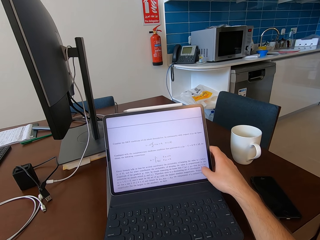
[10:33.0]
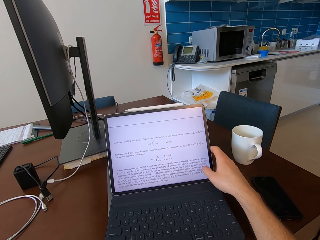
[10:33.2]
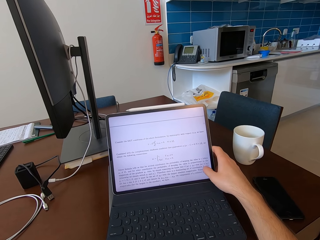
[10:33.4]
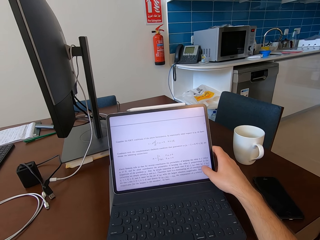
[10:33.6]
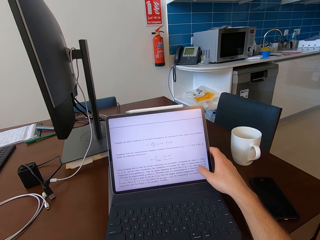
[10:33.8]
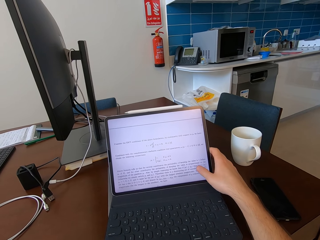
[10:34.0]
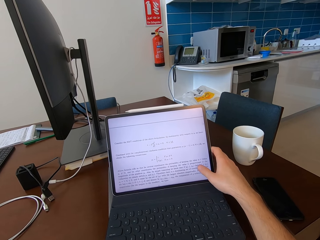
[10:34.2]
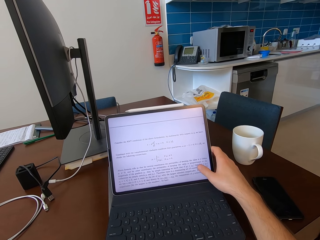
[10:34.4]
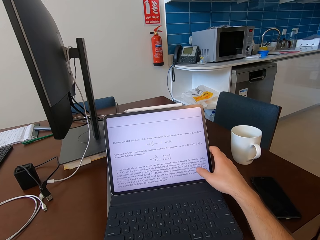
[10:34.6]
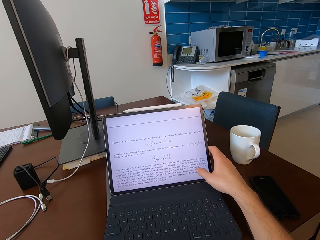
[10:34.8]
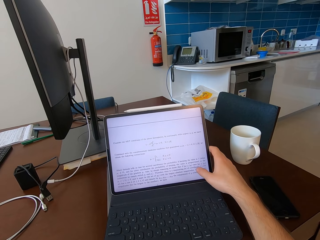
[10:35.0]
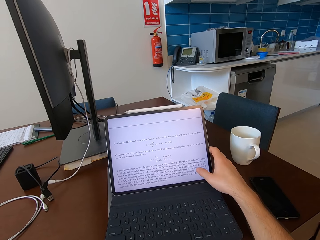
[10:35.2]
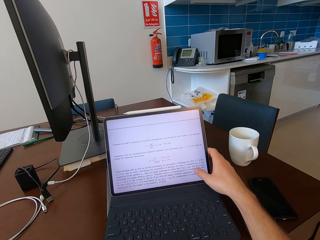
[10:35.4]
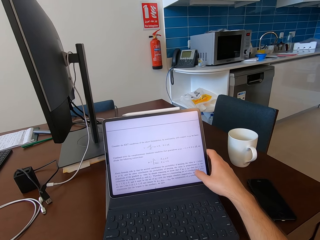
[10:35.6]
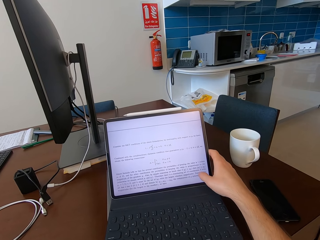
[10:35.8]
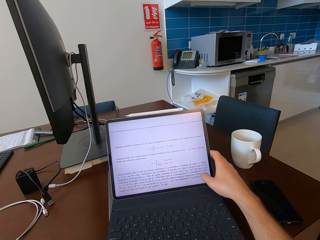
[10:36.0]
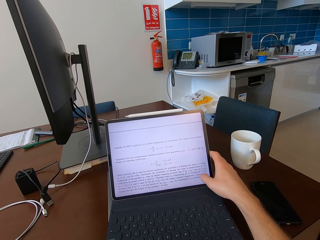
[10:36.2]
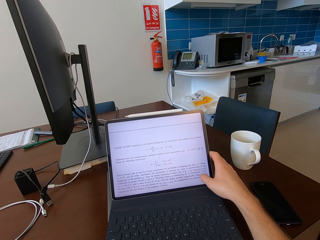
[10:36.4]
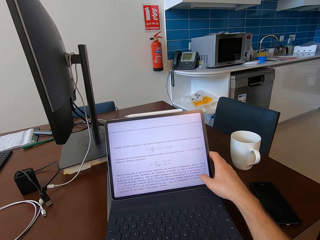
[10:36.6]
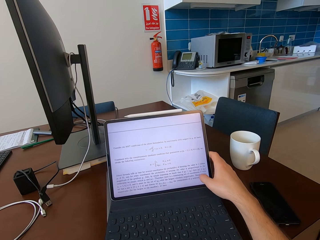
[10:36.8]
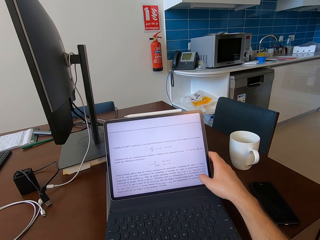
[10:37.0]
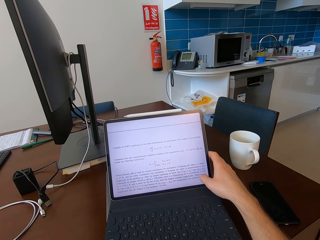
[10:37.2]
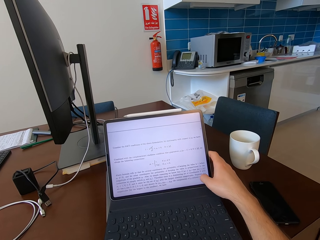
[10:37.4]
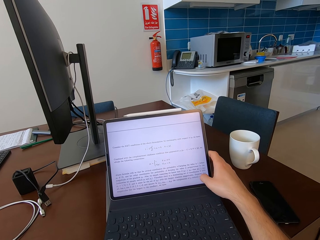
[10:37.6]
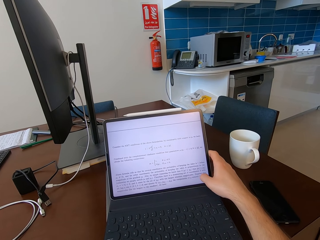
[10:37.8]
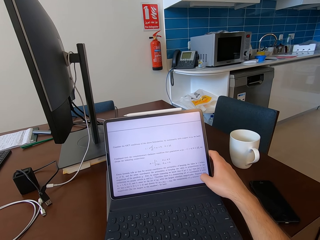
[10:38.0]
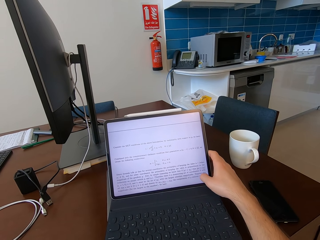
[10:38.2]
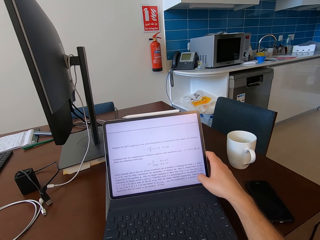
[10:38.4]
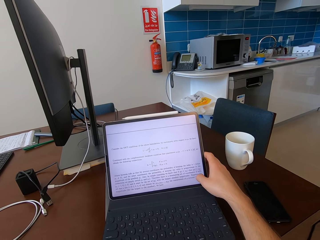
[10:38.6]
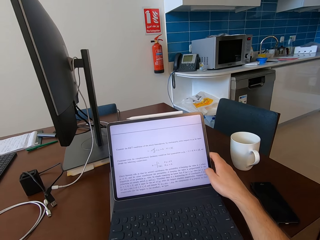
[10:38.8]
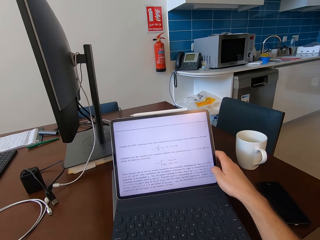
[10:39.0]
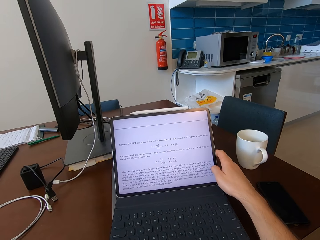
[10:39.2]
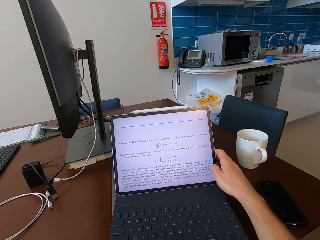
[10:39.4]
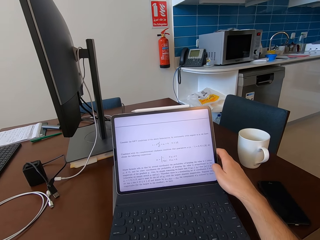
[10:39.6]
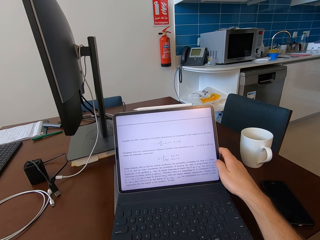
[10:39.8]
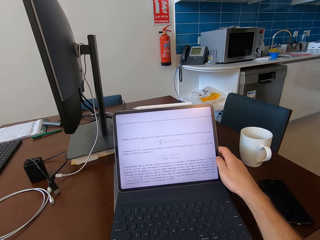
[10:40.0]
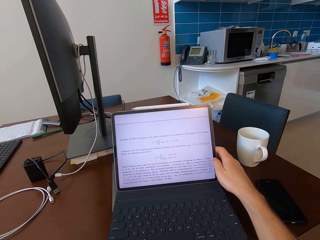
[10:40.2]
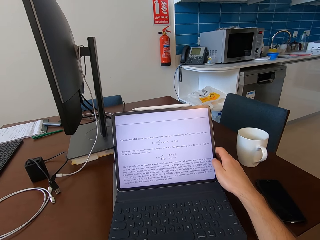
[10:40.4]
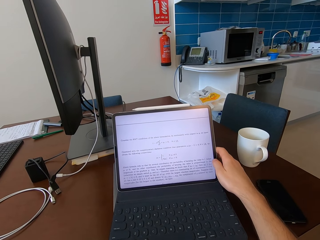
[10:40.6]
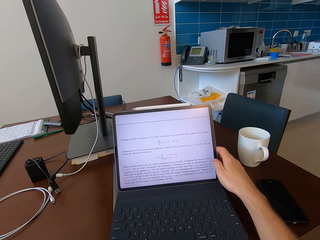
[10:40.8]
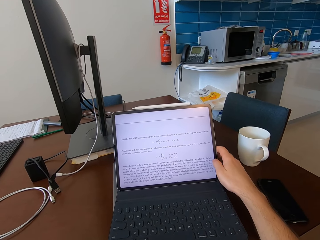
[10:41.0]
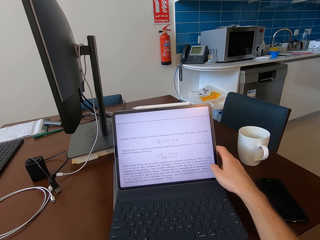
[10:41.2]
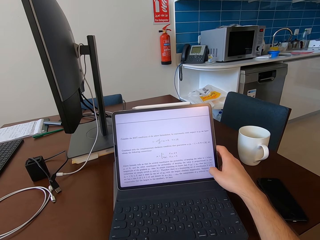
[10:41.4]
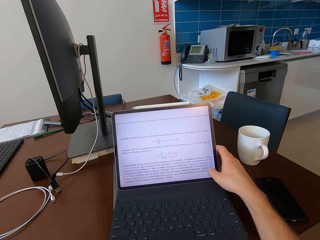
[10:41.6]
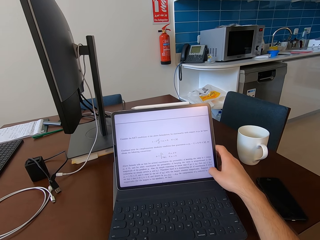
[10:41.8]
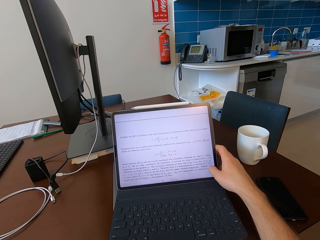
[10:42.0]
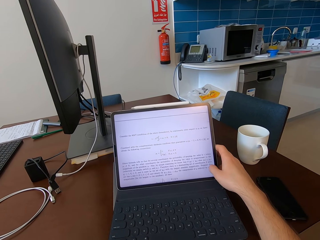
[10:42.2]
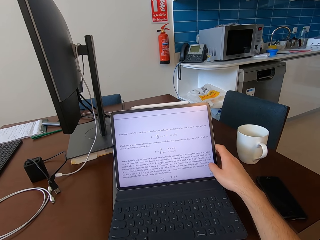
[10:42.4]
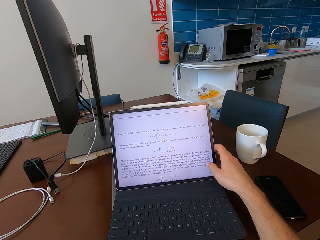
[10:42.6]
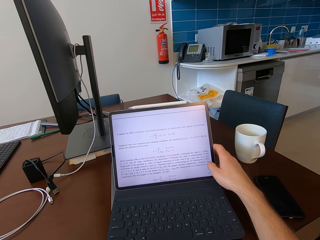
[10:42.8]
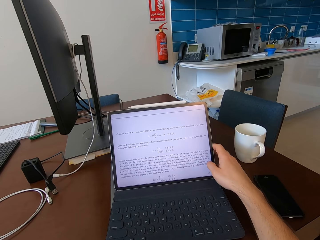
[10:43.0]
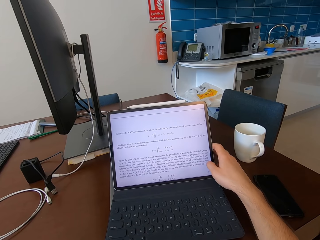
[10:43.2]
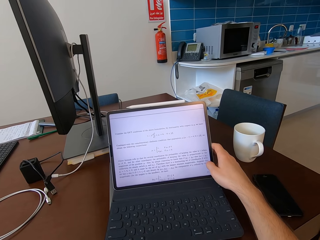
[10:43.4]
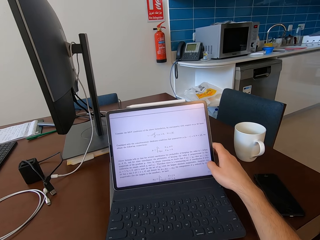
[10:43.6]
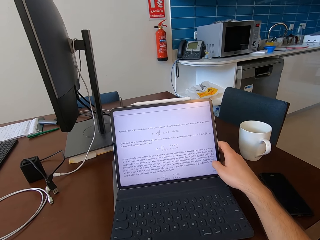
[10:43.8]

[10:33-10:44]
The camera wearer looks at the laptop screen.

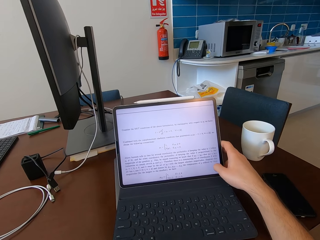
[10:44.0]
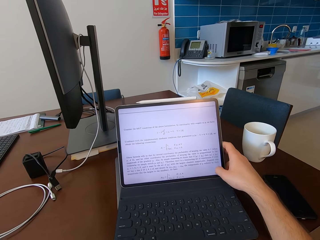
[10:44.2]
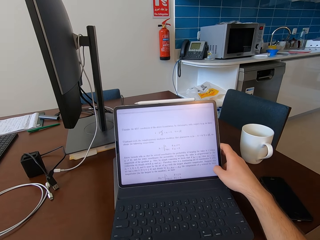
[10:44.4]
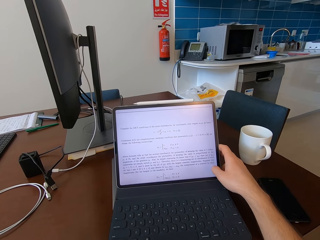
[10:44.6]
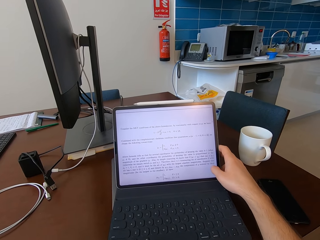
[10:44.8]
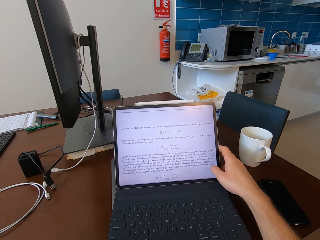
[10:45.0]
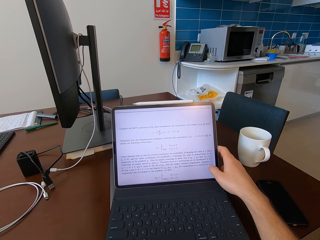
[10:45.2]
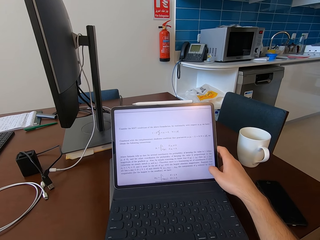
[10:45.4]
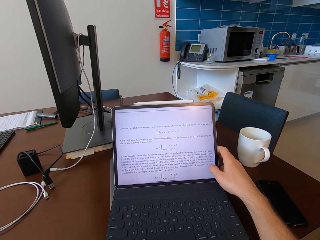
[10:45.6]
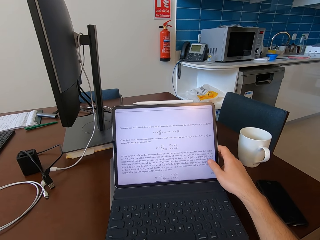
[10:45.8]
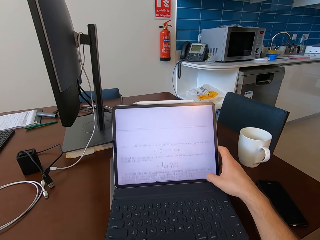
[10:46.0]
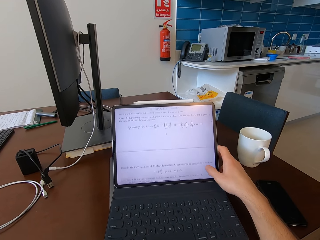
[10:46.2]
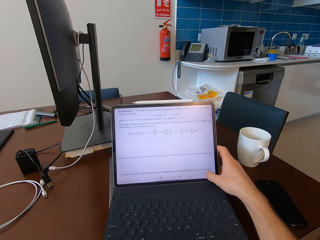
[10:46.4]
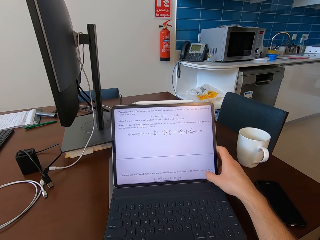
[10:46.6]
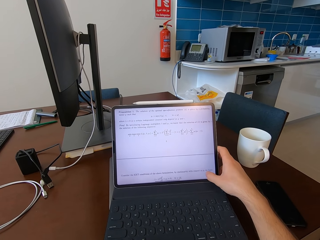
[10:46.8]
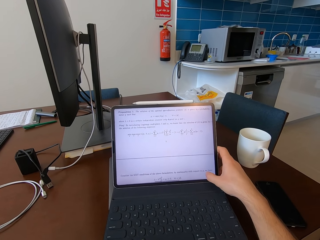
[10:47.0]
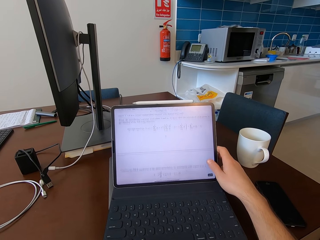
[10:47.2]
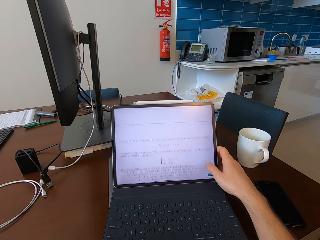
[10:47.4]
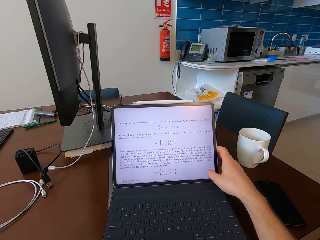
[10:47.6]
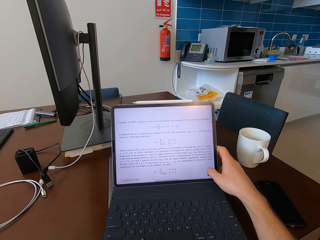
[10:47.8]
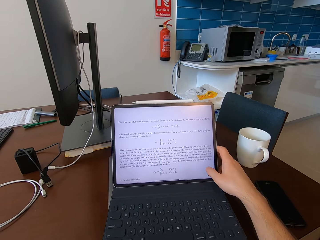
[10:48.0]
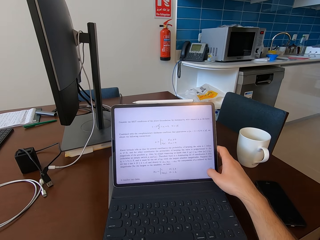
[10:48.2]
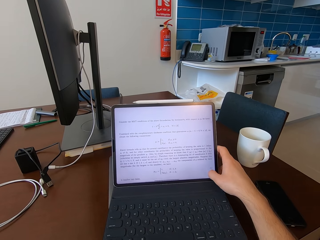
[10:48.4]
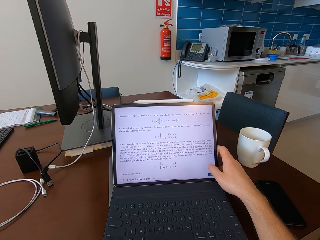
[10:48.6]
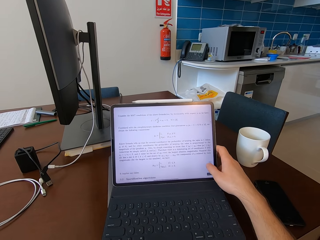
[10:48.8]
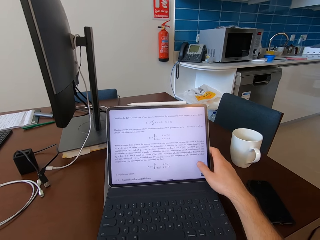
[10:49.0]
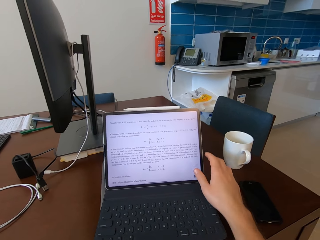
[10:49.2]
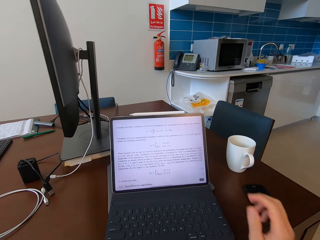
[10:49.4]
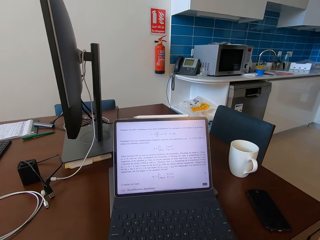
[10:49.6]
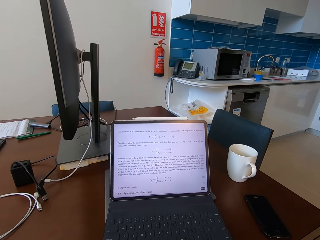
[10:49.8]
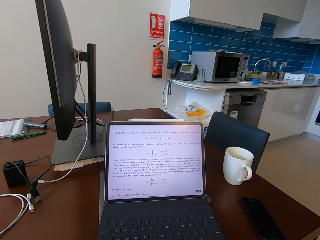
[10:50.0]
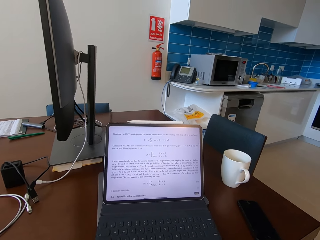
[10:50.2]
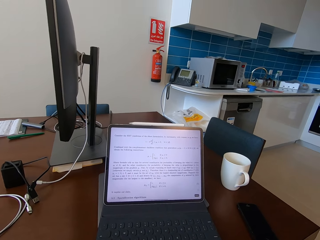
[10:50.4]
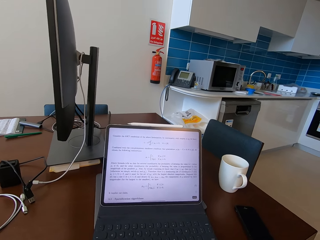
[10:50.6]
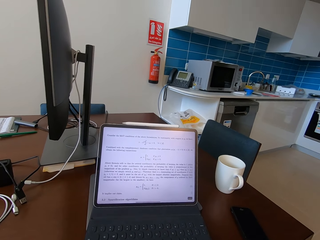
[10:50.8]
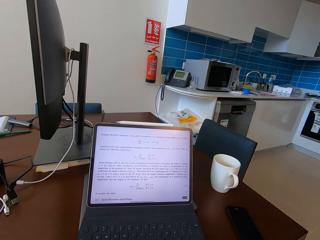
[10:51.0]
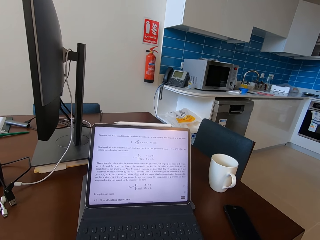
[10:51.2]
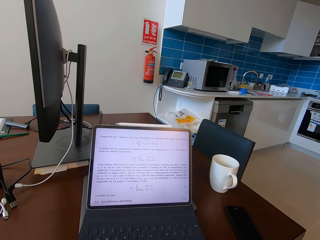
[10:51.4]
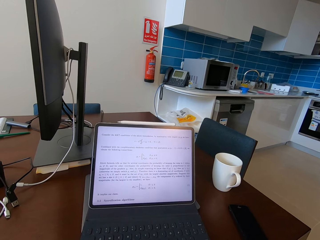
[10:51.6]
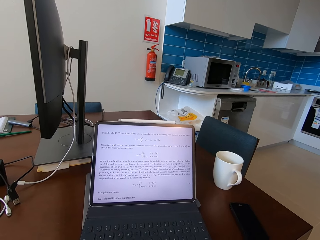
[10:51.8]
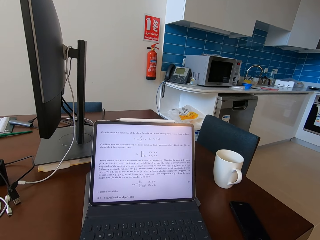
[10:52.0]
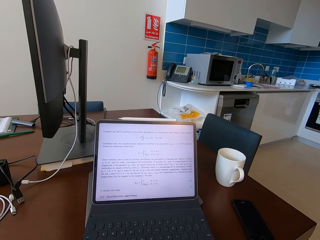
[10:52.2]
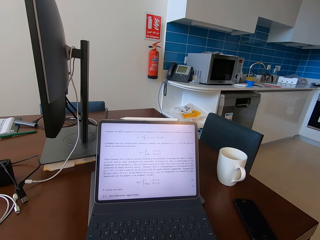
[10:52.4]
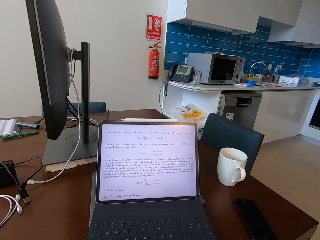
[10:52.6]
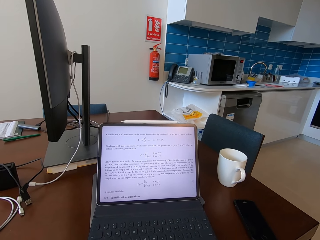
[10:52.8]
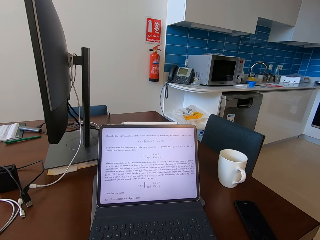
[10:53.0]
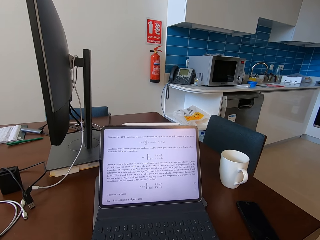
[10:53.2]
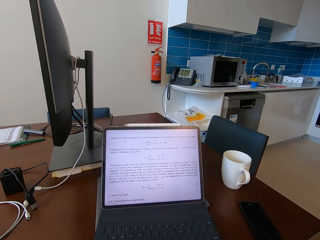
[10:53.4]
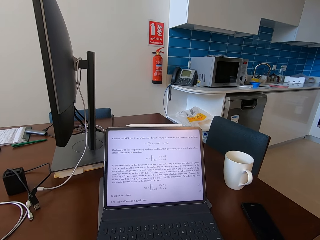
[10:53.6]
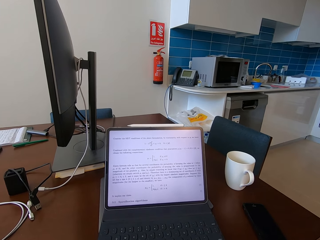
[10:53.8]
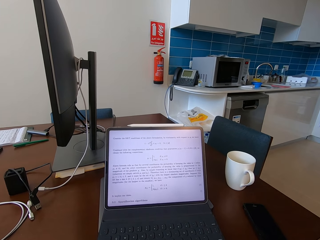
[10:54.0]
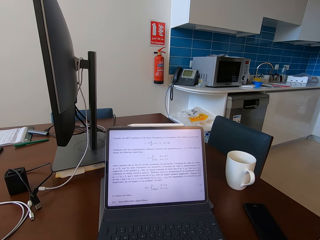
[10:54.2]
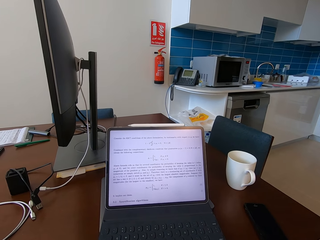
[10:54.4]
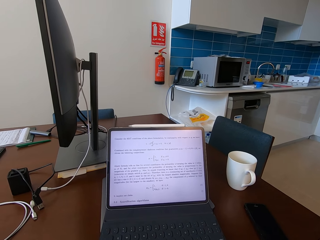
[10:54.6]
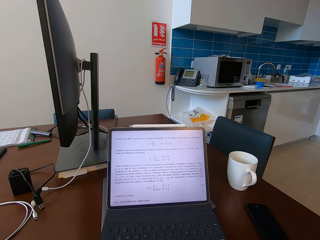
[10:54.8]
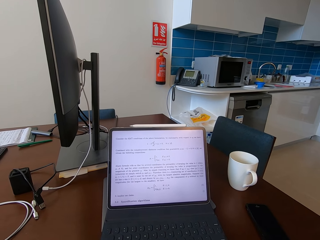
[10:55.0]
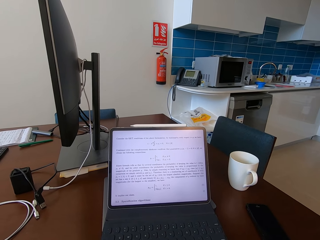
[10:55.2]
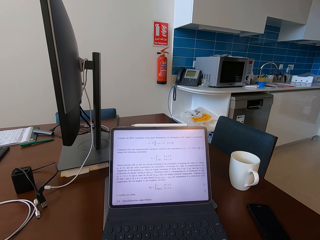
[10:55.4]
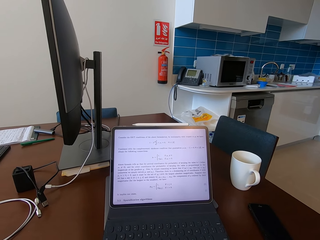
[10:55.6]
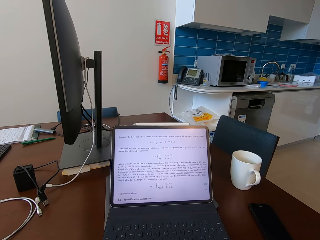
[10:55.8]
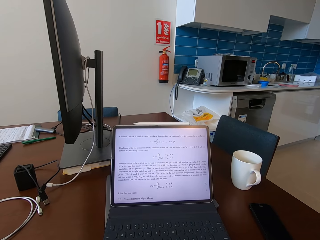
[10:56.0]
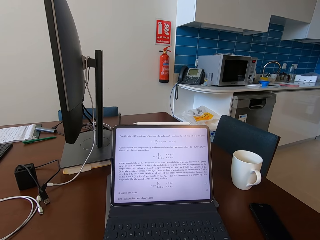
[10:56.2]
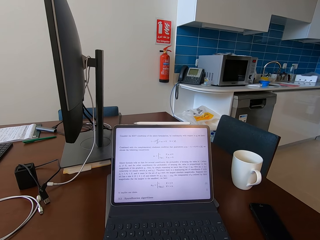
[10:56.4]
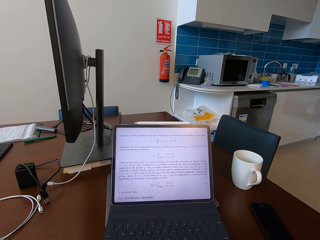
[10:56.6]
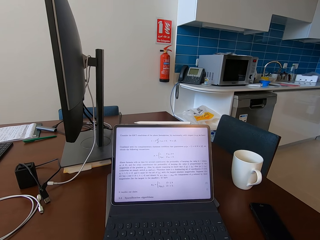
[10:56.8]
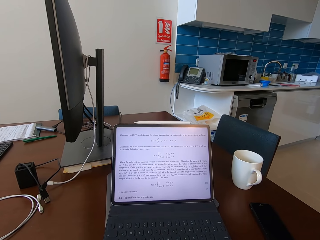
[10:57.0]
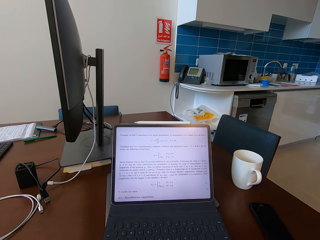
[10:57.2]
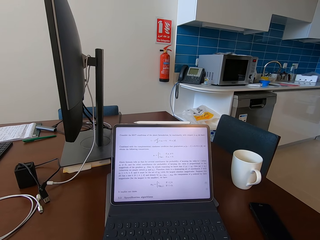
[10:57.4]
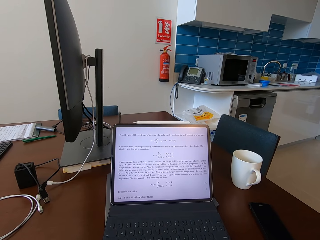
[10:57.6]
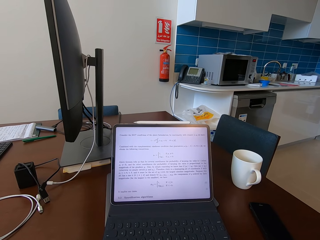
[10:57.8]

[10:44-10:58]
The camera wearer scrolls on the screen. They move the hand away from the laptop.
